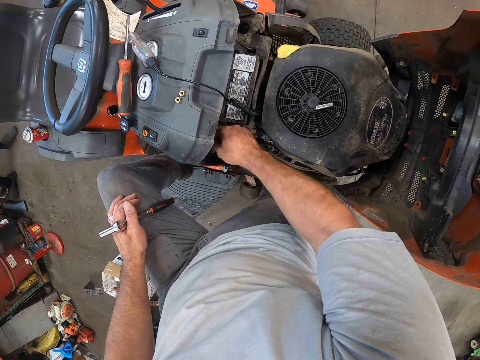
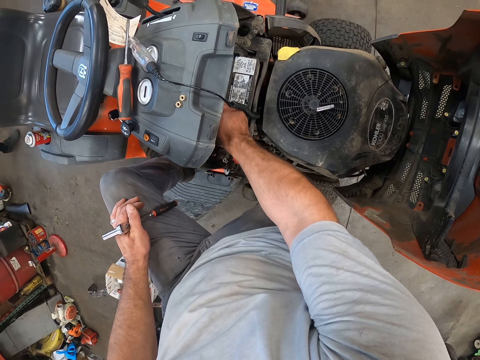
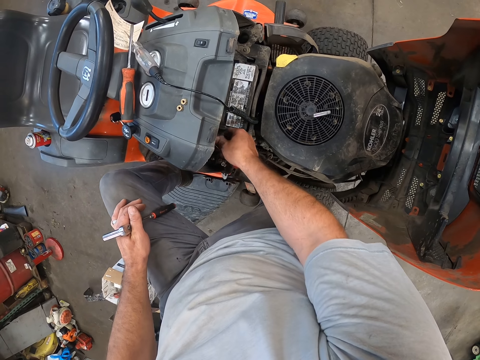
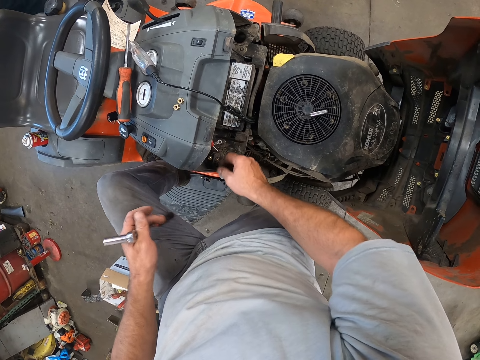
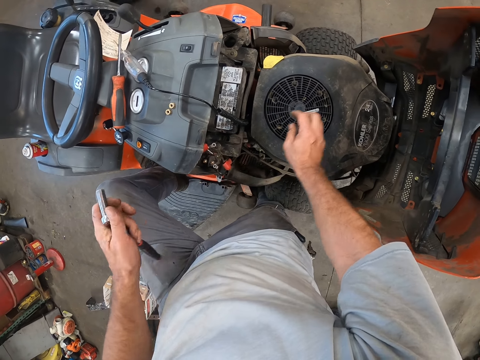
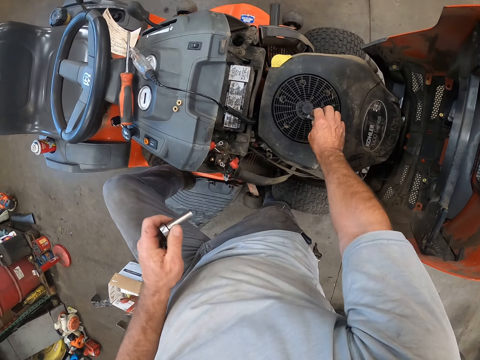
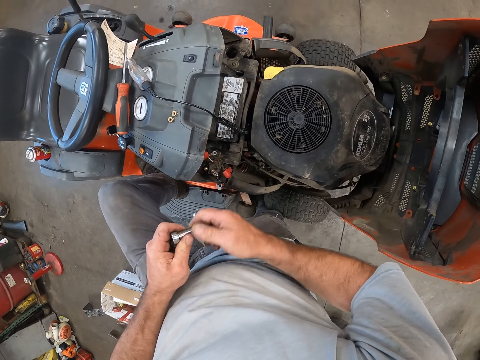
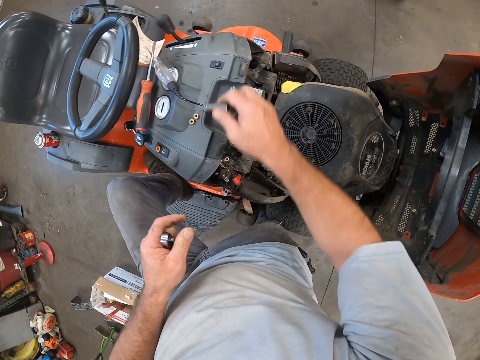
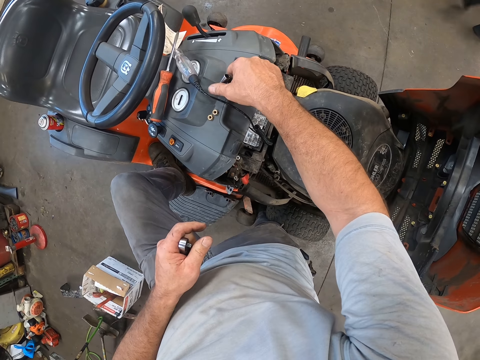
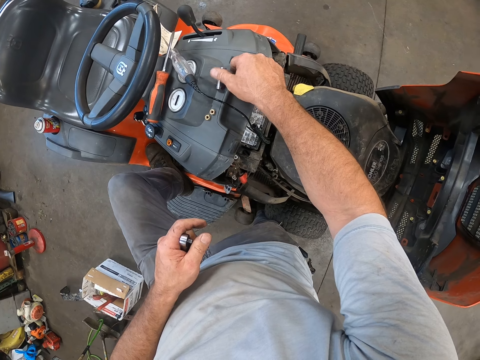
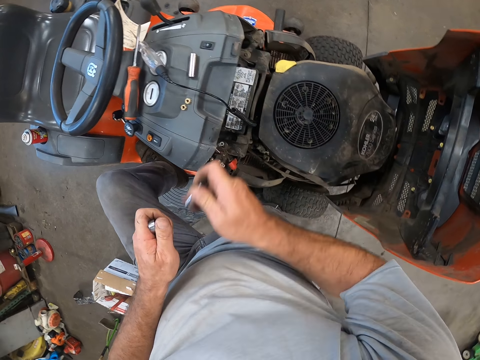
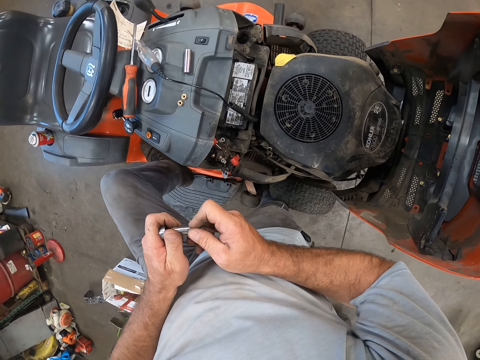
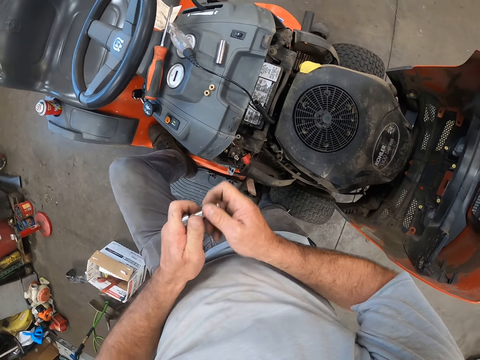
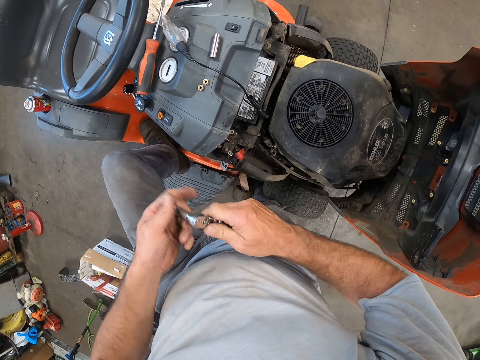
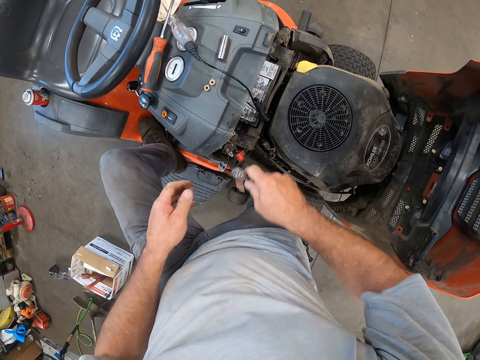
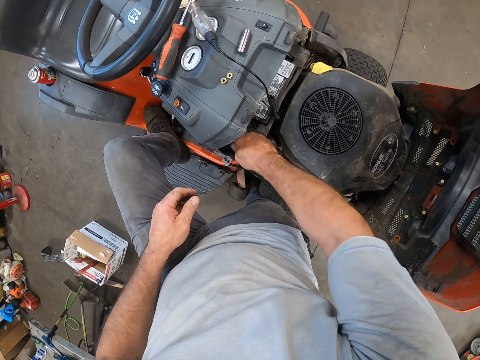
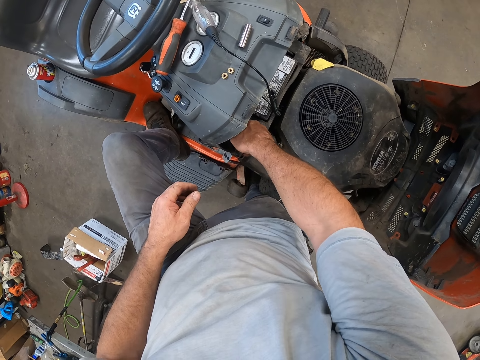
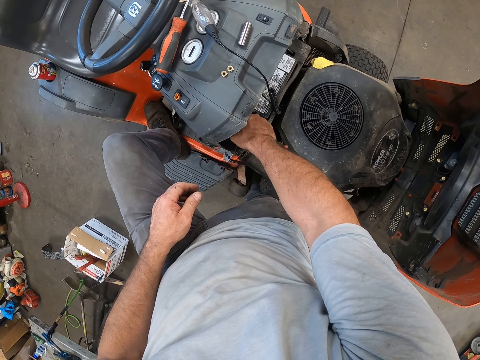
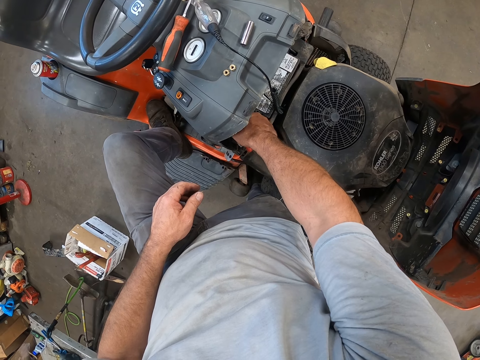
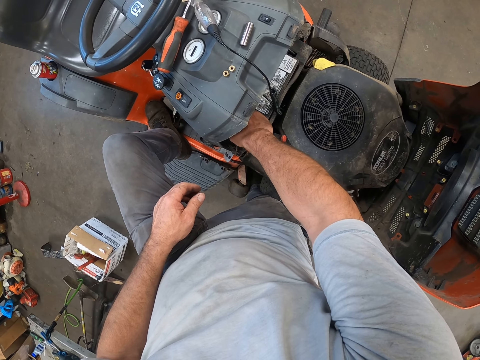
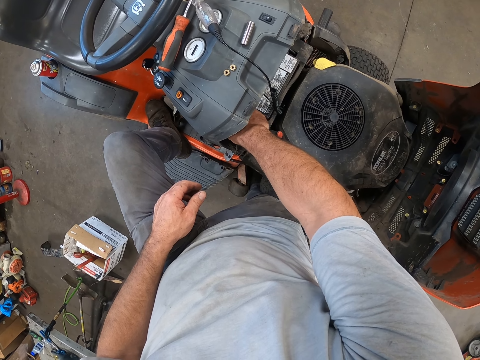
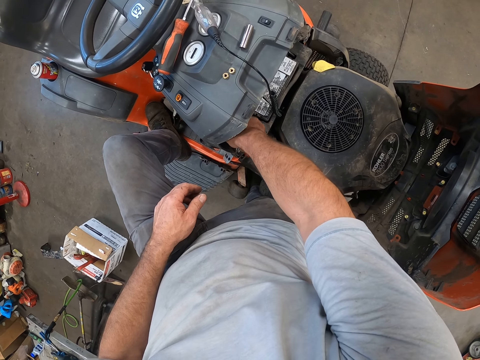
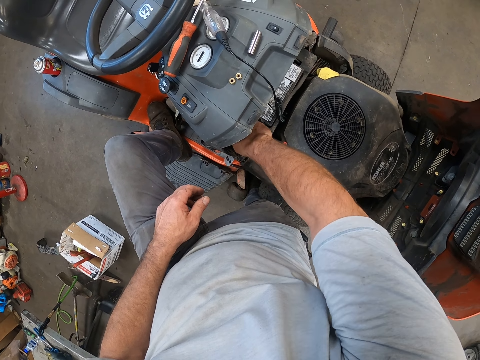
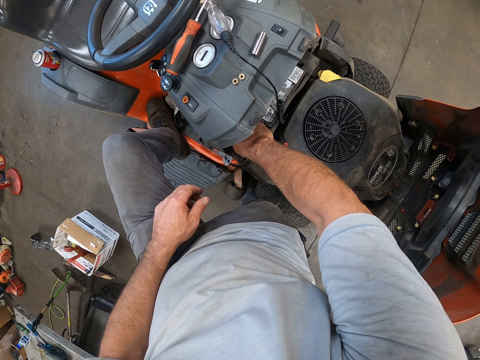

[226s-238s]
The camera wearer pulls the bolt. He picks up the first socket set on the riding mower housing kit with his right hand. He drops the second socket set on the riding mower hood with his right hand. He attaches the first socket set to the ratchet spanner. He fixes the bolt on the lawn mower.

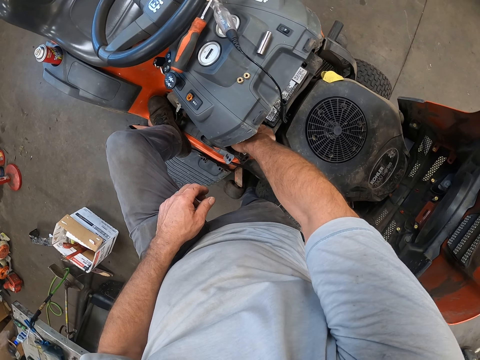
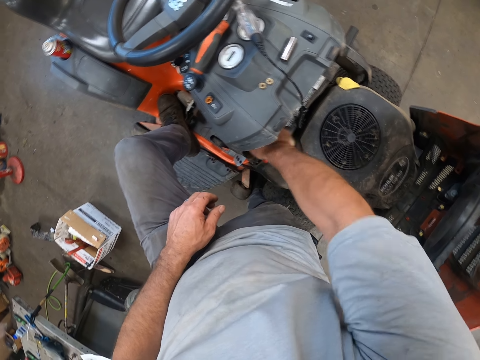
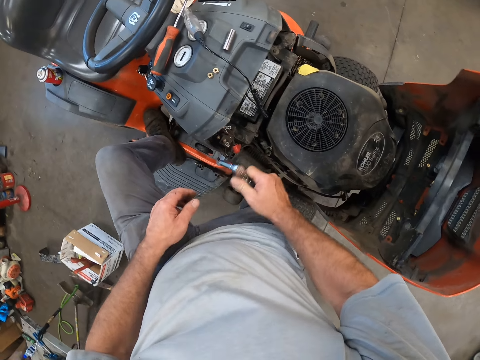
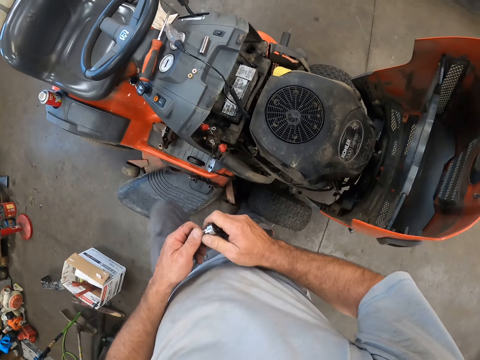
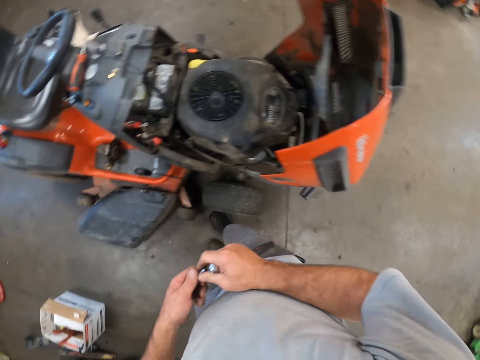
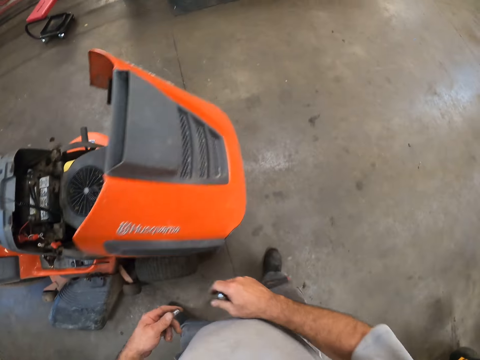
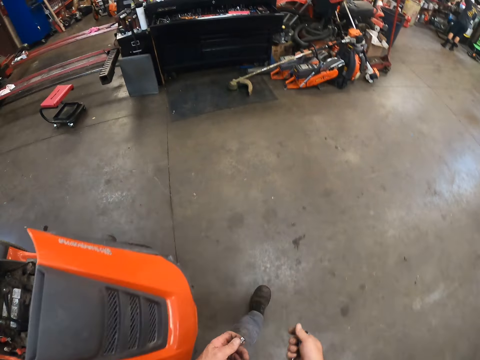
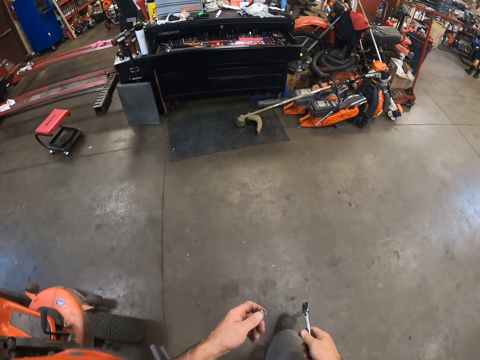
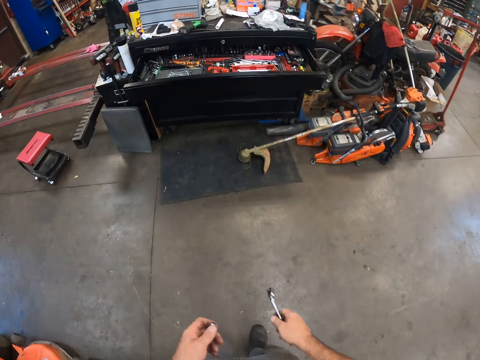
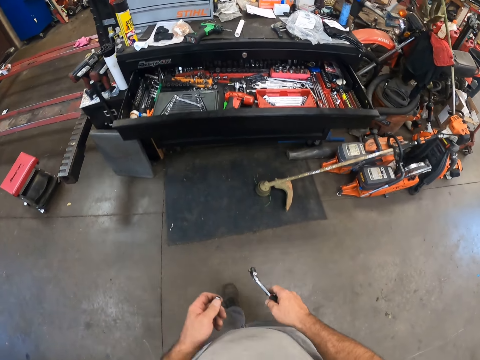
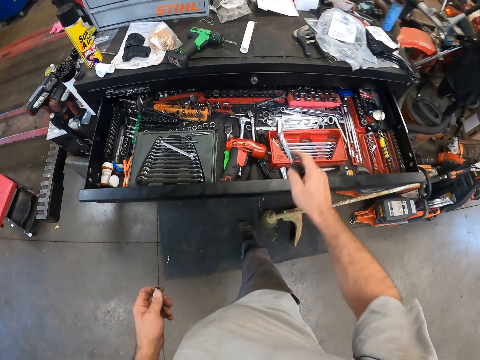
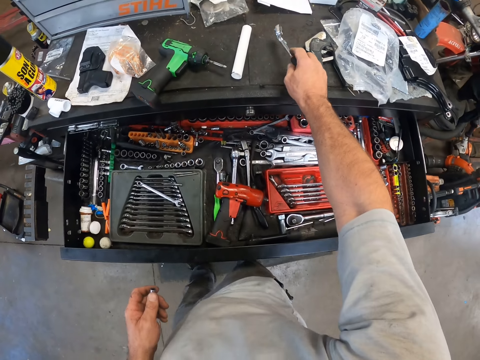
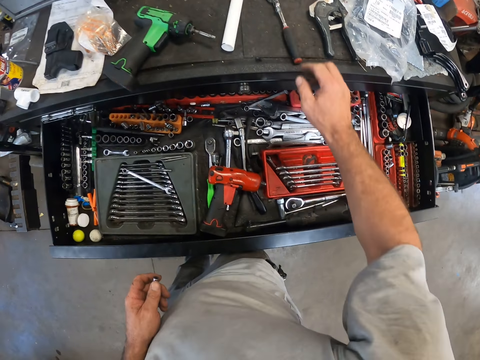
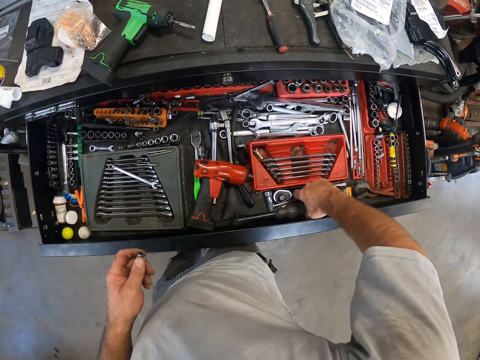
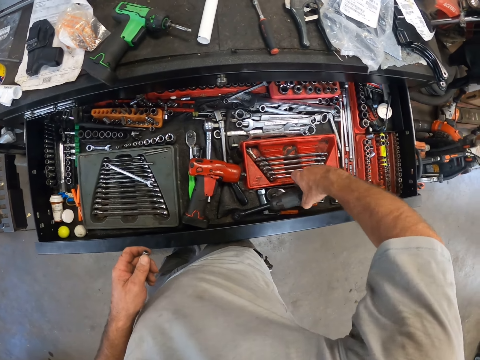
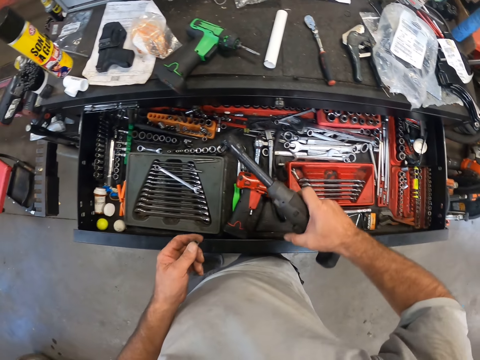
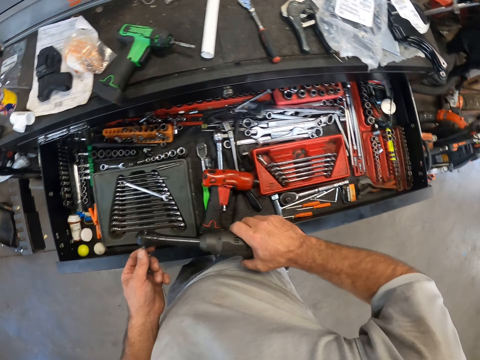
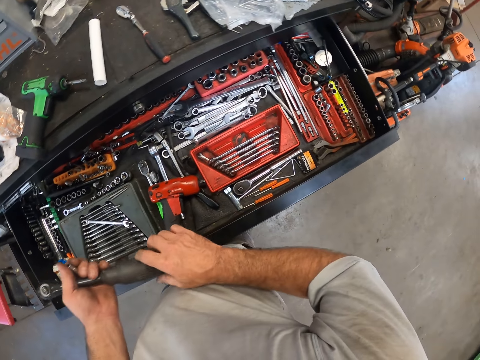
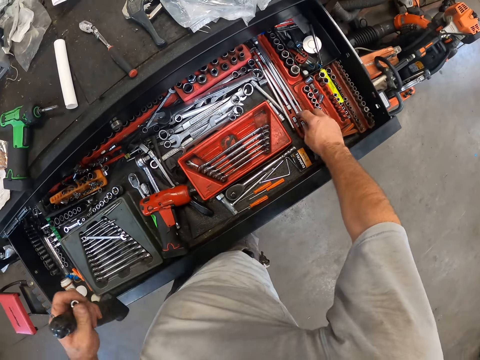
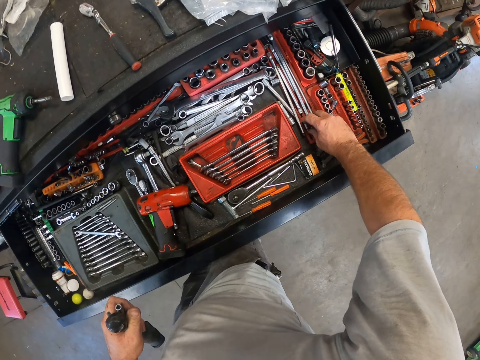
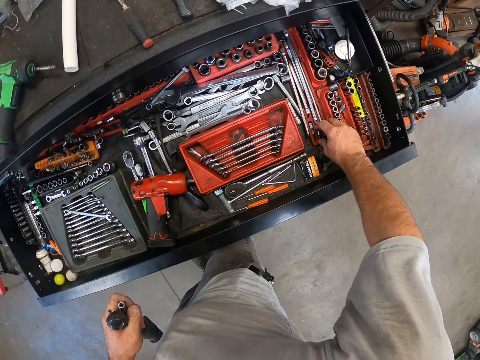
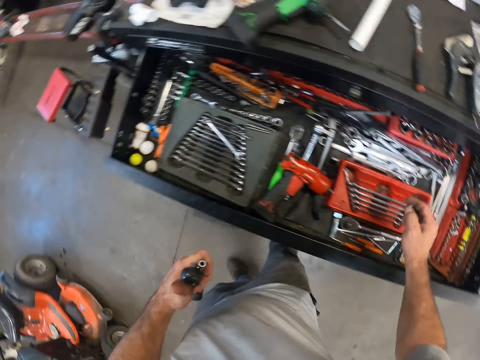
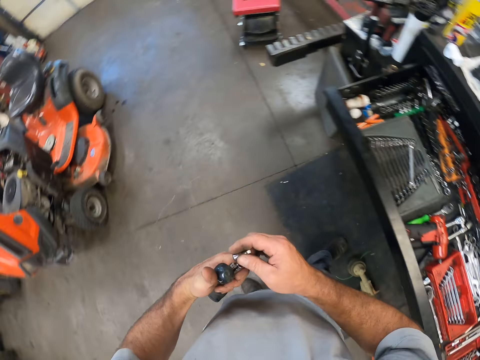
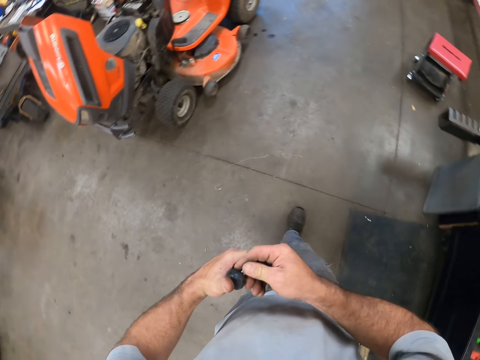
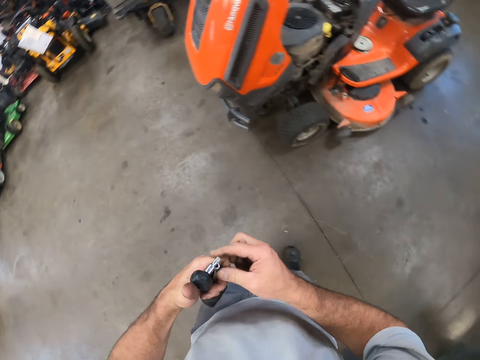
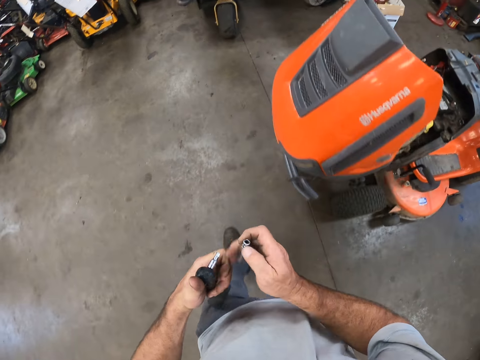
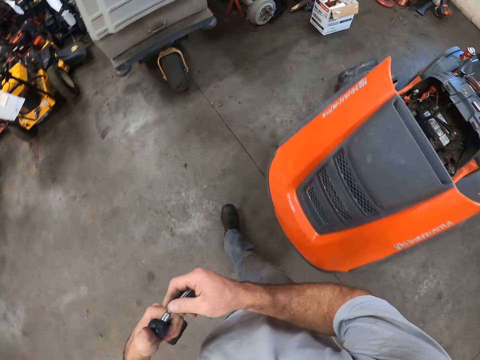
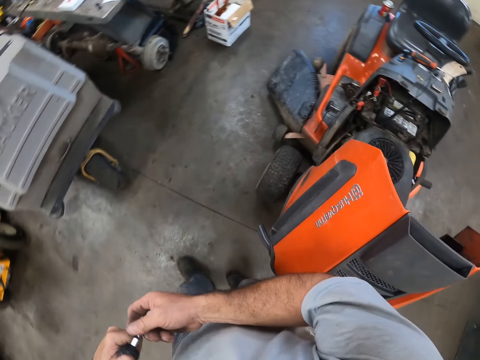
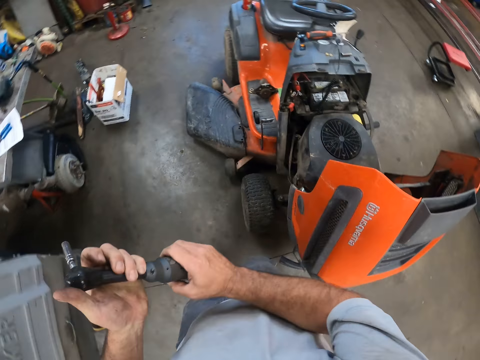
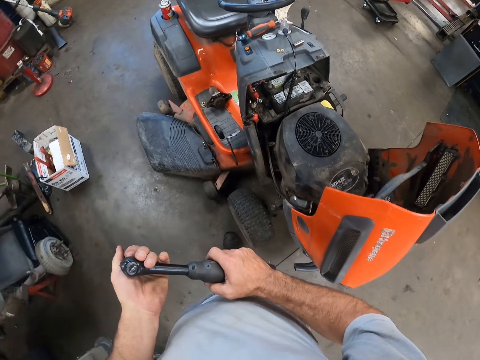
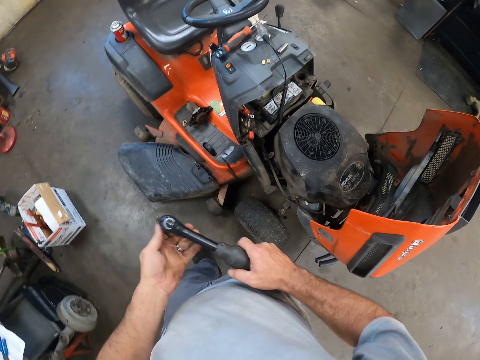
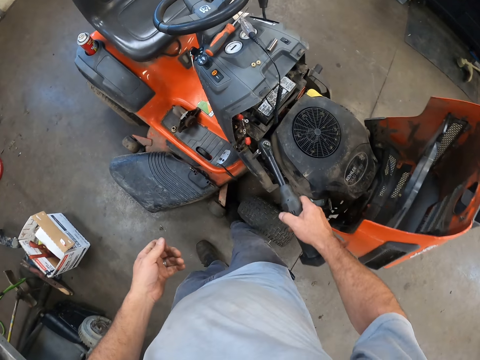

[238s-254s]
The camera wearer detaches the socket set from the impact wrench with his left hand. He walks around the room. He drops the ratchet spanner on the tool box with his right hand. He picks up a bigger ratchet wrench from the tool box with his right hand. He passes the ratchet wrench from his right hand to his left hand. He picks up an extension wrench from the tool box with his right hand. He attaches the extension wrench to the ratchet wrench. He attaches the socket set to the extension wrench. He walks around the room.
